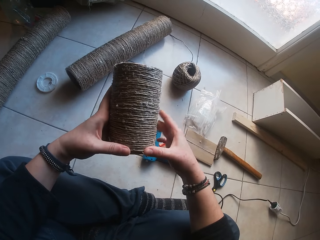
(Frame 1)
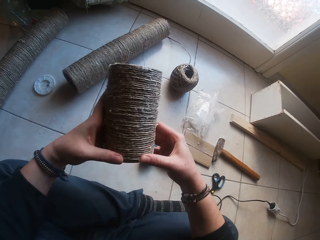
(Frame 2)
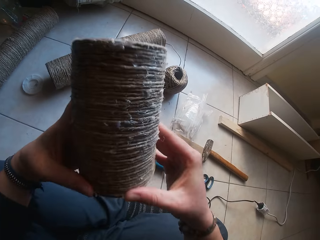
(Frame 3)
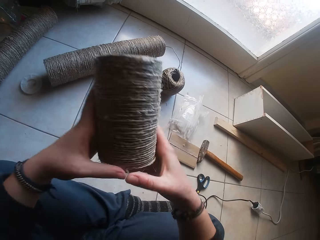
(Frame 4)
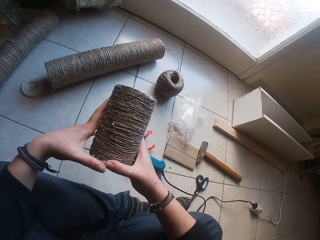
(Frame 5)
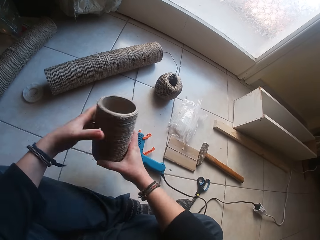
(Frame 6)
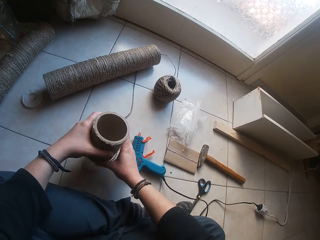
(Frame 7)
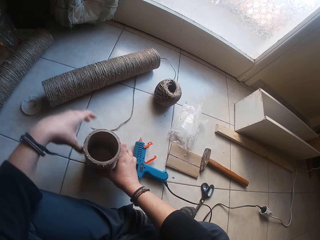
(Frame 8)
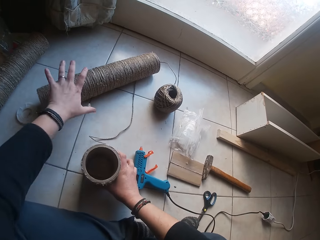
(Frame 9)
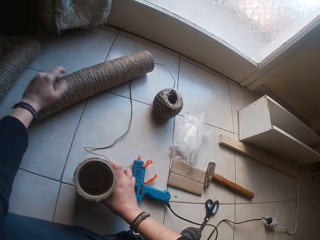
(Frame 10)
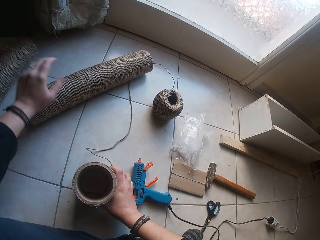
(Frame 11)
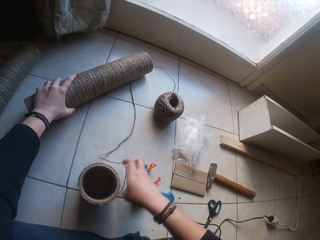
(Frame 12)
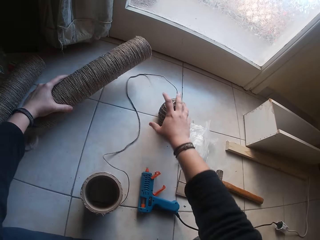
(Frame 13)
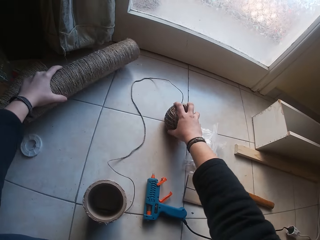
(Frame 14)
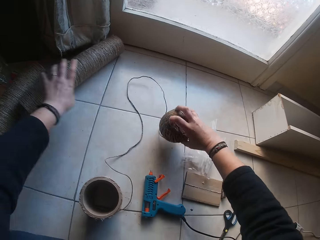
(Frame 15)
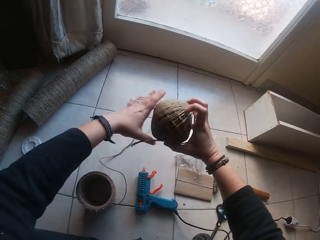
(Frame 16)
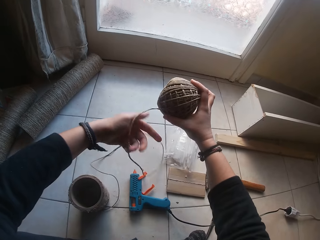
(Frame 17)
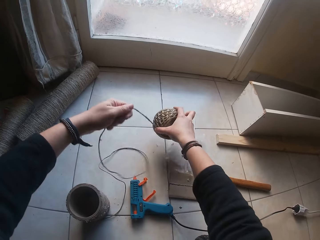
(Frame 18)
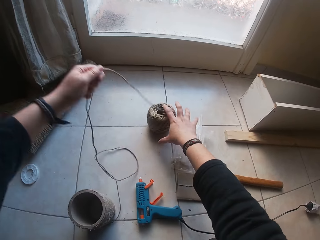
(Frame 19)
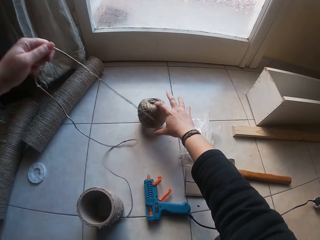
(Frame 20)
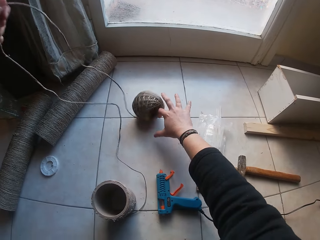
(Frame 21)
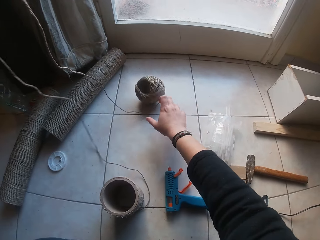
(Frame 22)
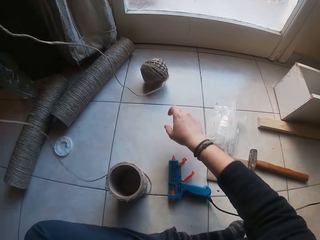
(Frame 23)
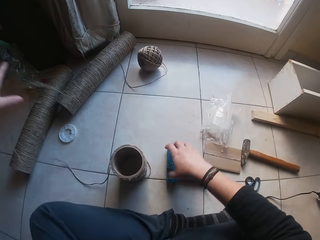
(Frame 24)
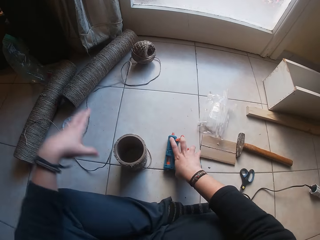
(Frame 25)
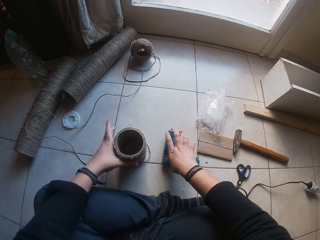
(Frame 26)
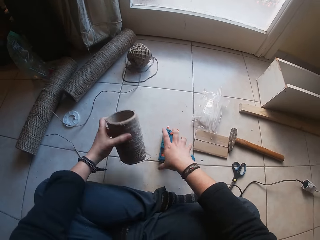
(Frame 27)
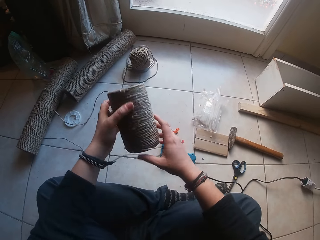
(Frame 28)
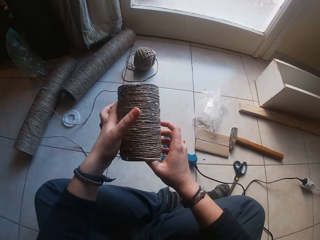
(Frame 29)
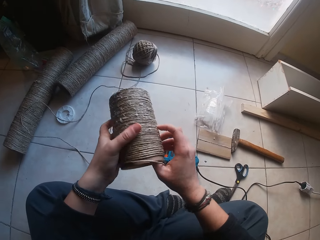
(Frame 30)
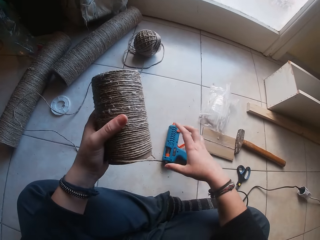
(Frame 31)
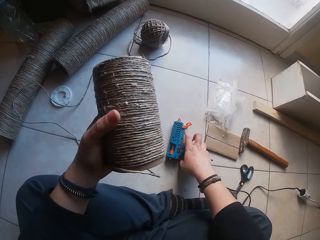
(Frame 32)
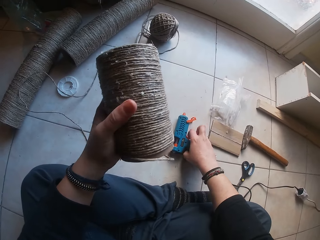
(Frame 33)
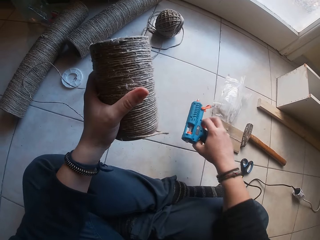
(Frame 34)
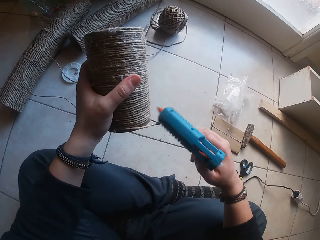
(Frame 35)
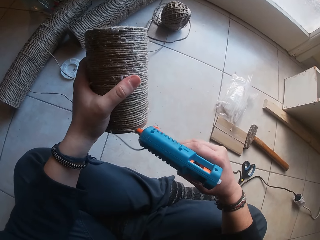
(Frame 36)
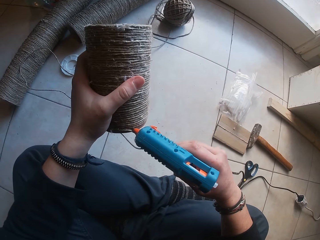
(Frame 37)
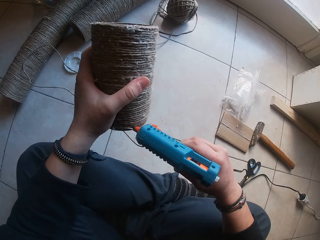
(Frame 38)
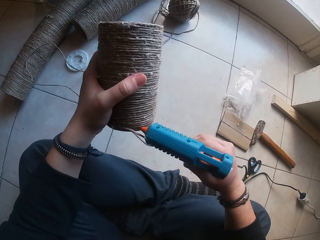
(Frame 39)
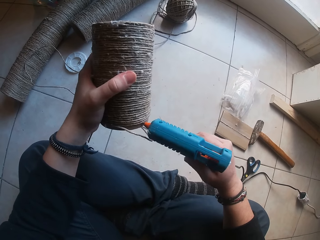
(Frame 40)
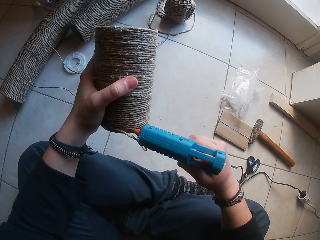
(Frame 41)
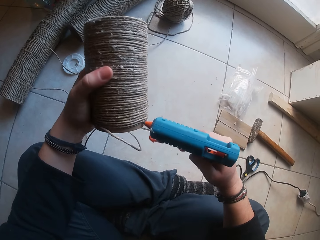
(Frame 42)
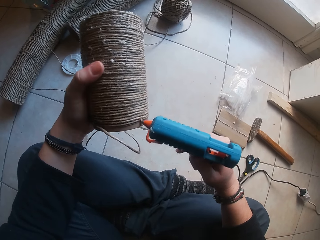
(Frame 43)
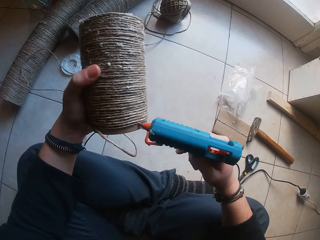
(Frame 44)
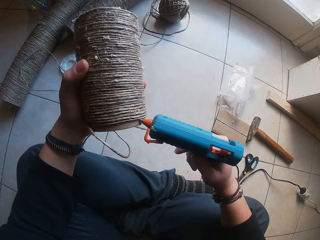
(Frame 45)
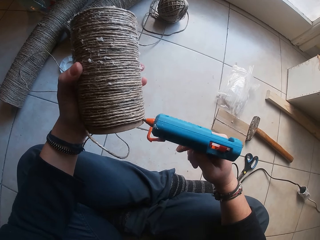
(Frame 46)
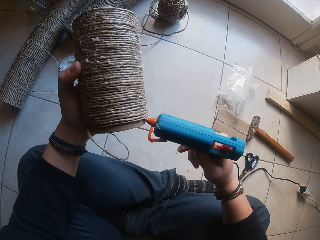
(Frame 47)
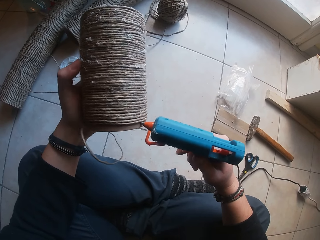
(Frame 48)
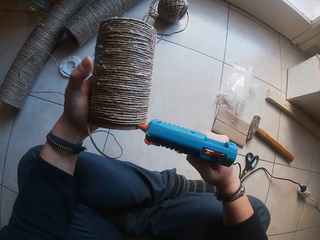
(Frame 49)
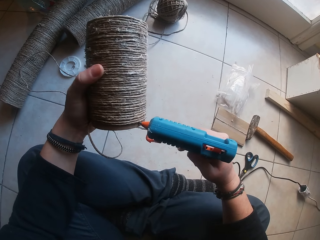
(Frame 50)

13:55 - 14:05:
The camera wearer drops the cardboard tube on the ground with her right hand. She loosens twine from the twine ball on the ground with her left hand. She picks up the cardboard tube from the ground with her left hand. She picks up the glue gun from the ground with her right hand. She applies glue on the cardboard tube in her left hand with the glue gun in her right hand.

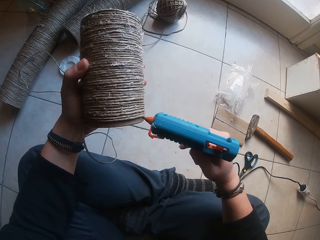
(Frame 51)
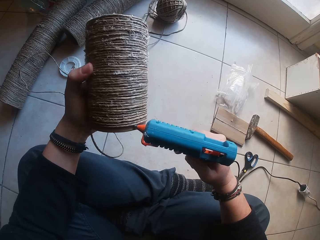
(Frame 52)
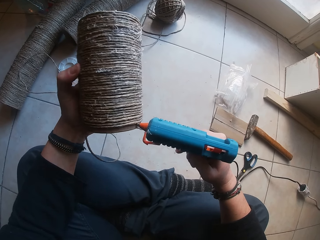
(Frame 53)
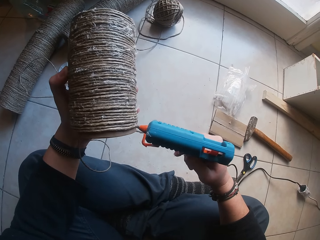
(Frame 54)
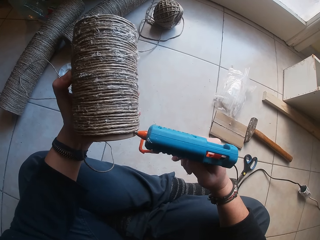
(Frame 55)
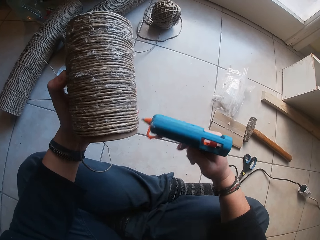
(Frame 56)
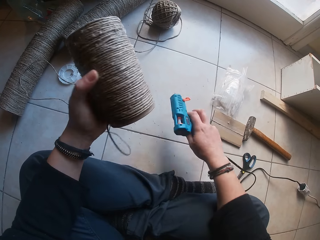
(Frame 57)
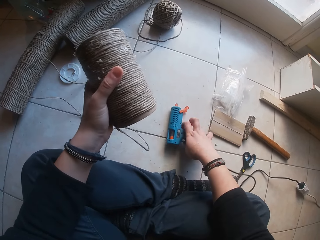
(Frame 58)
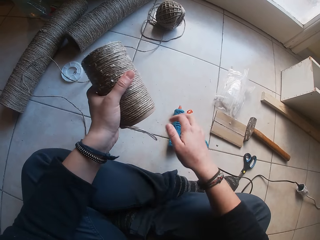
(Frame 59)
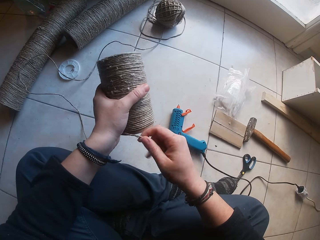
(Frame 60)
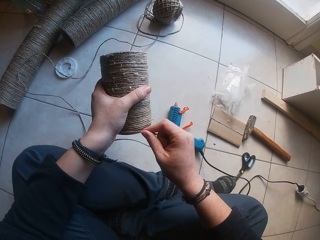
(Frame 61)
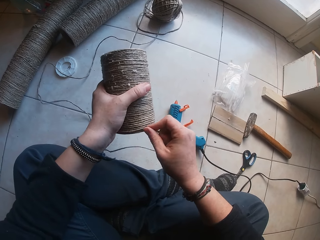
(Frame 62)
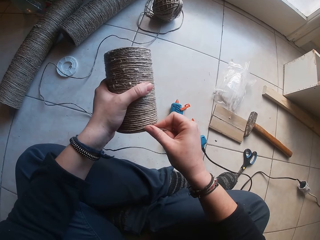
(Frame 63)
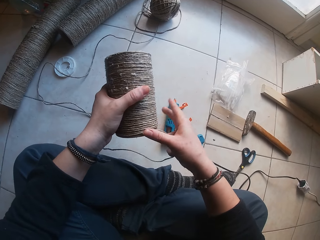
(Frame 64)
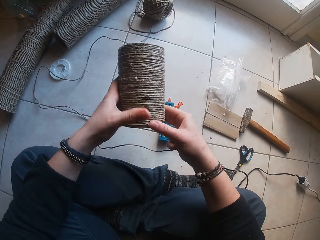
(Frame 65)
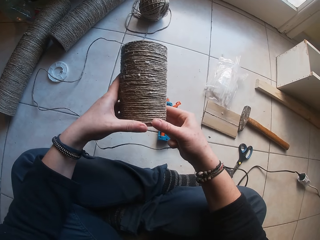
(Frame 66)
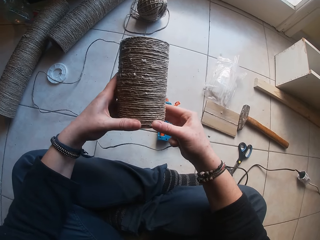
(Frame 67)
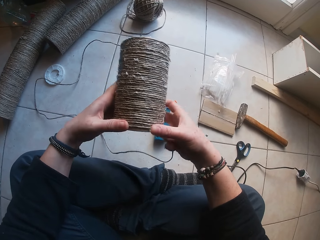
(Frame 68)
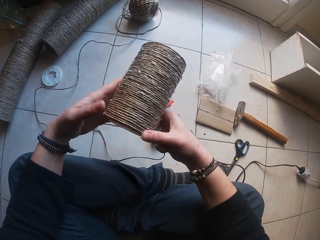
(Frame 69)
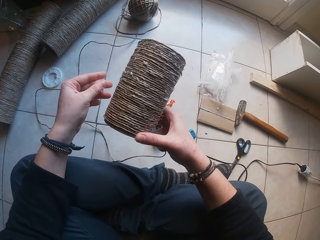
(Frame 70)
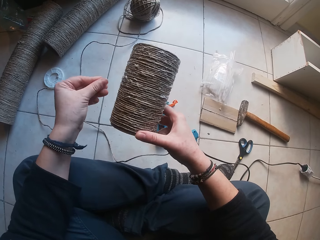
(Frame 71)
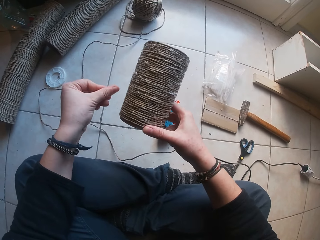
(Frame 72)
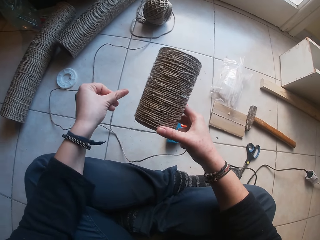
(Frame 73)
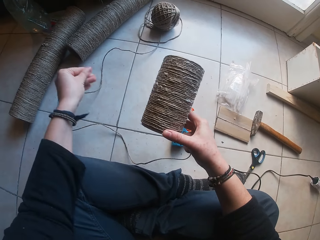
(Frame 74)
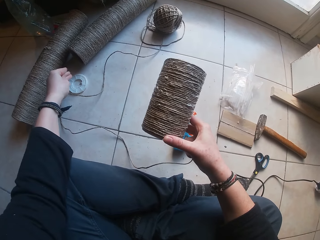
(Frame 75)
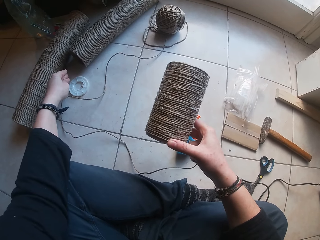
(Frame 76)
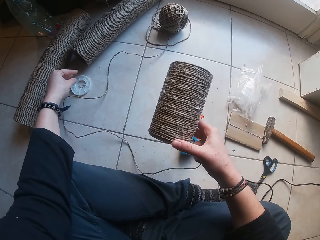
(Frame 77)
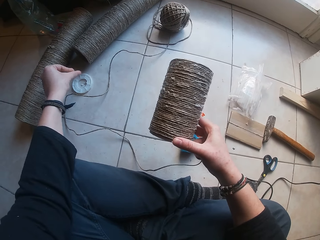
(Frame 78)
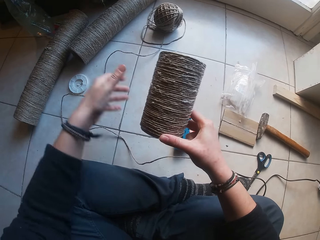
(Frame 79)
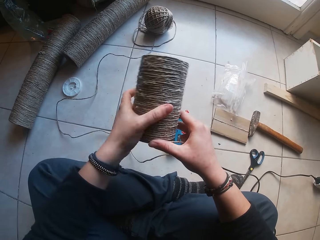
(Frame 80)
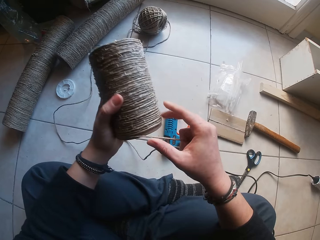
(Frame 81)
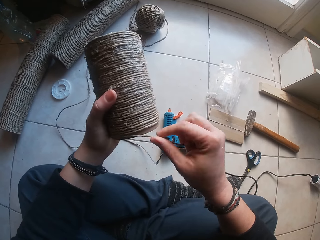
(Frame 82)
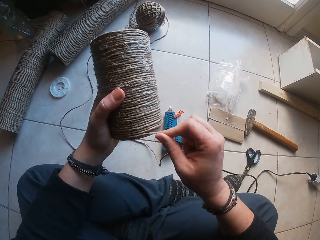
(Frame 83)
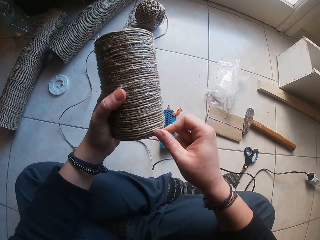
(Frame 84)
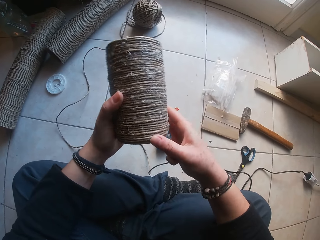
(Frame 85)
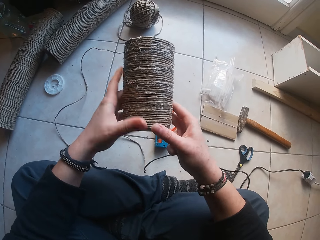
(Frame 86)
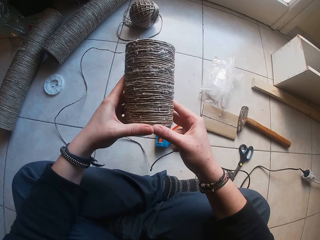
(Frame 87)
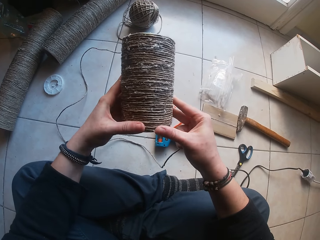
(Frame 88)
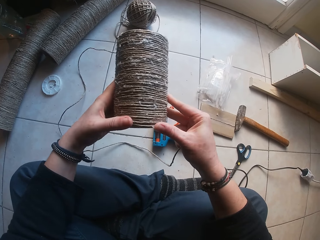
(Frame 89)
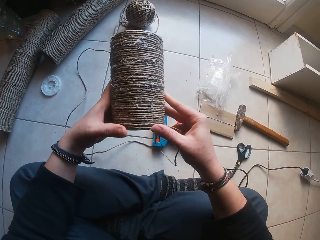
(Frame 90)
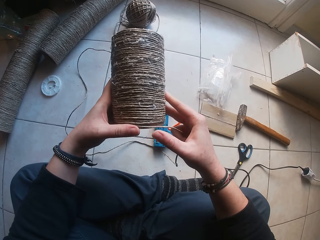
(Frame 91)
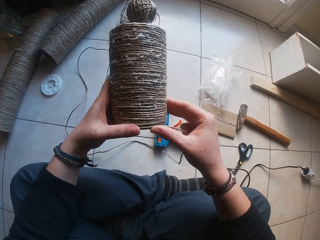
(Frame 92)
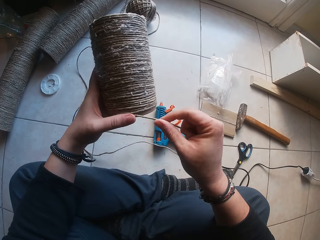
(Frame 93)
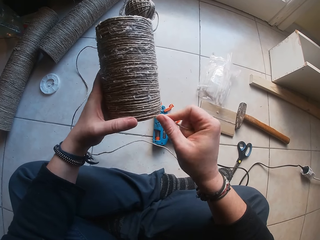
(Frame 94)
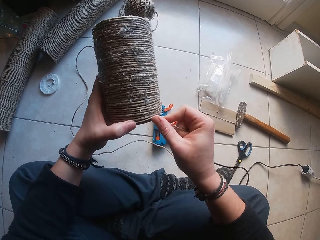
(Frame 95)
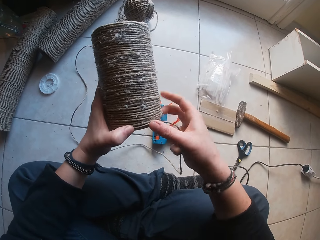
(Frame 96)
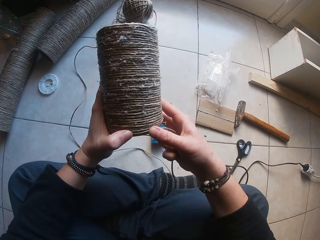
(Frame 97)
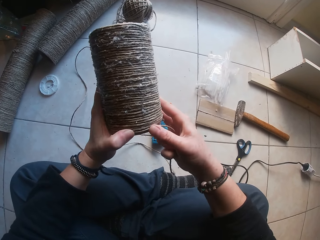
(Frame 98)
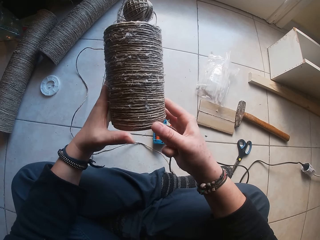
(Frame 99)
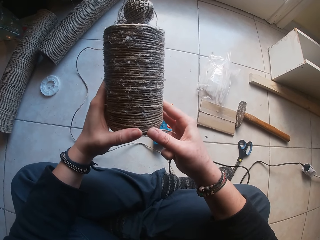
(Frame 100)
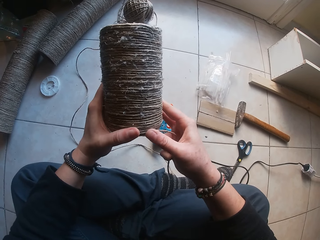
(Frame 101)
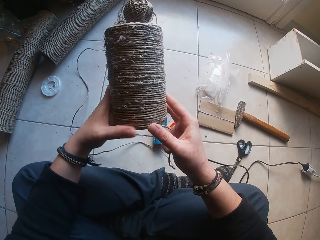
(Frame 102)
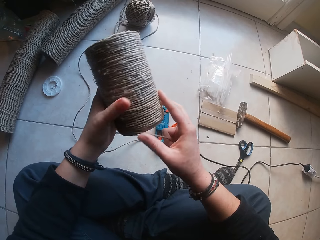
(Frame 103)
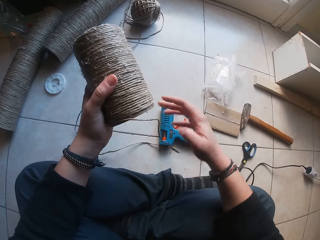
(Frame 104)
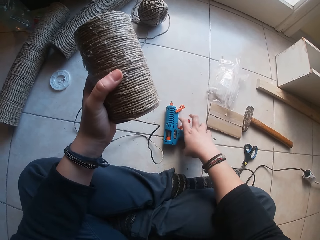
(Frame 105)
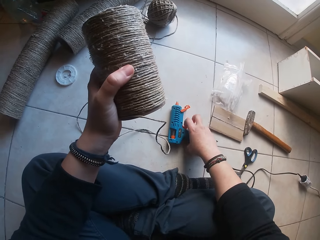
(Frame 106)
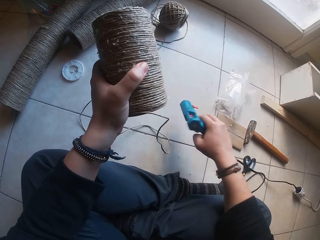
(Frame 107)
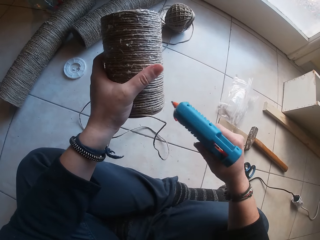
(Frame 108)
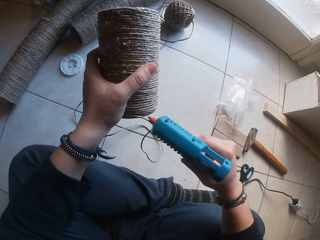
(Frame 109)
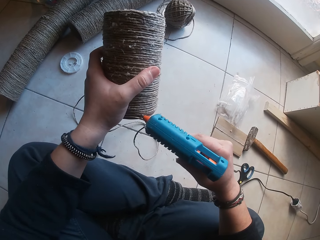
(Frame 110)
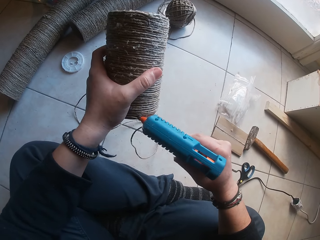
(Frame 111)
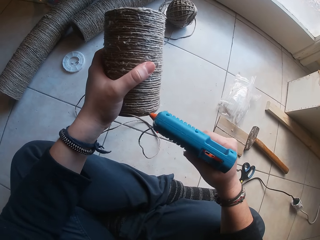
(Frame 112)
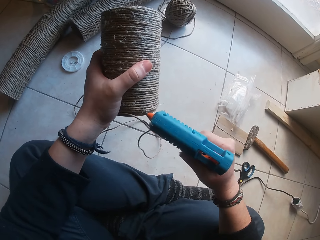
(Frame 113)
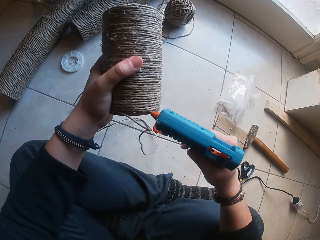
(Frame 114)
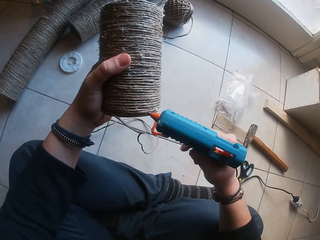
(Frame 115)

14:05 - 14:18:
The camera wearer drops the glue gun in her right hand on the ground. She rolls the twine with her right hand round the cardboard tube in her left hand. She rubs off dried glue from her left fingers. She drops remnants of the dried glue on her left fingers on the ground. She rolls the twine with her right hand round the cardboard tube in her left hand. She picks up the glue gun from the ground with her right hand. She applies glue on the cardboard tube in her left hand with the glue gun in her right hand.
